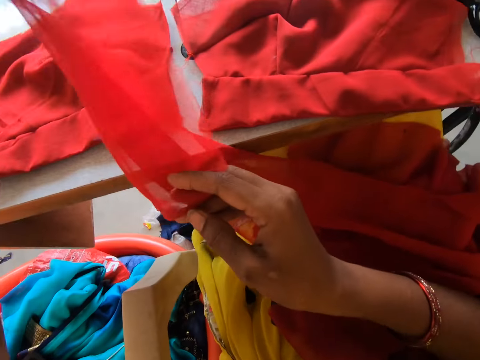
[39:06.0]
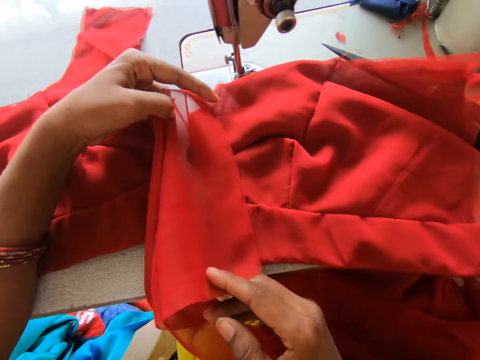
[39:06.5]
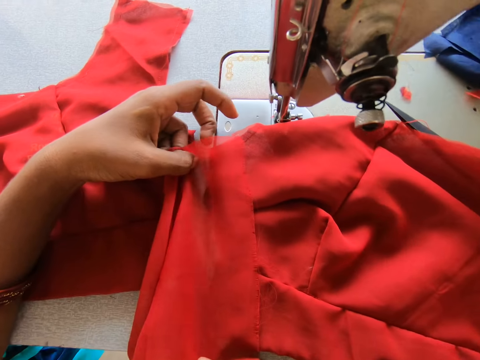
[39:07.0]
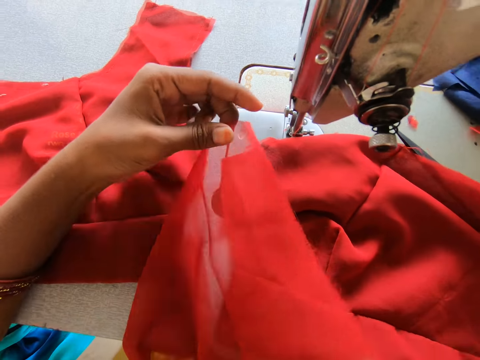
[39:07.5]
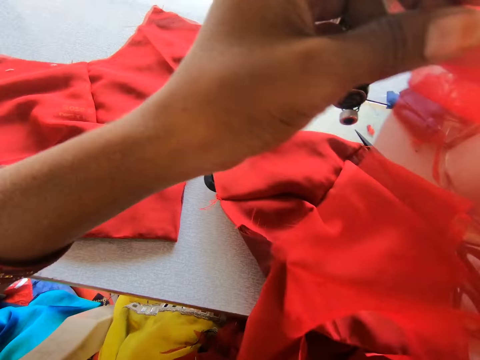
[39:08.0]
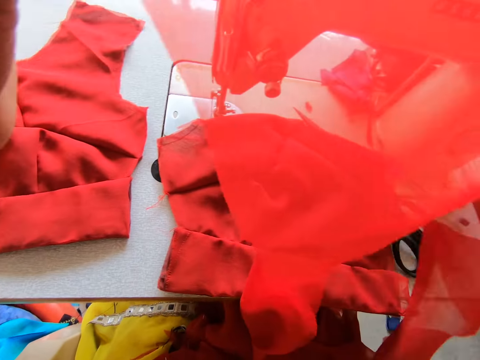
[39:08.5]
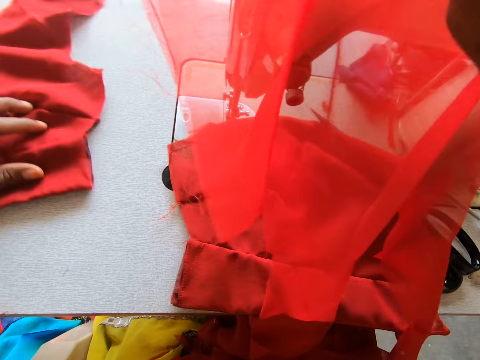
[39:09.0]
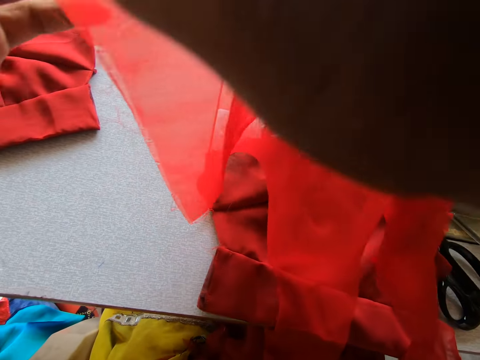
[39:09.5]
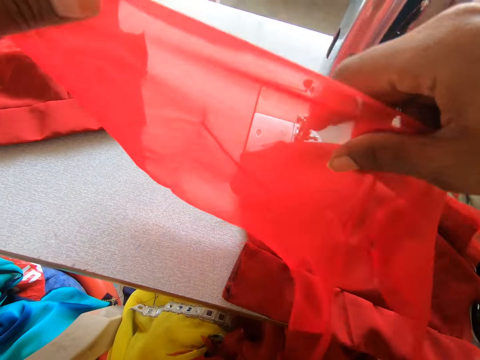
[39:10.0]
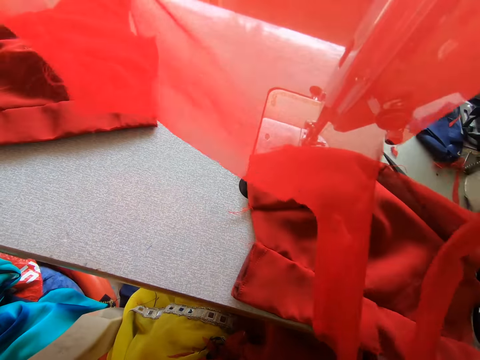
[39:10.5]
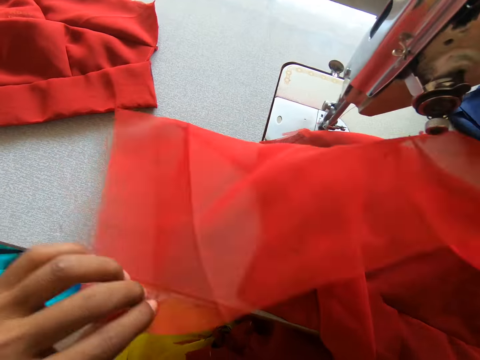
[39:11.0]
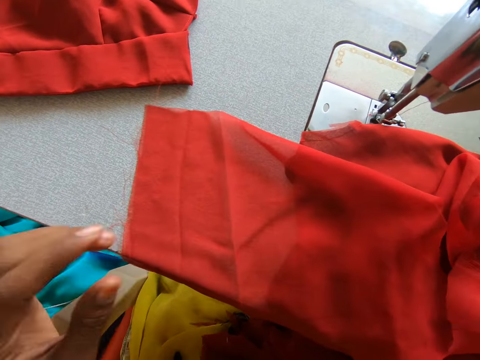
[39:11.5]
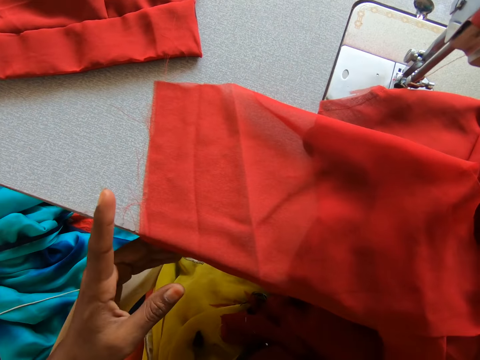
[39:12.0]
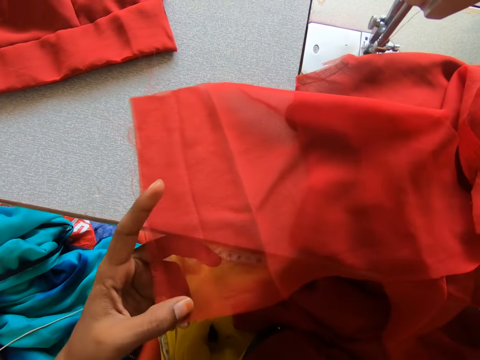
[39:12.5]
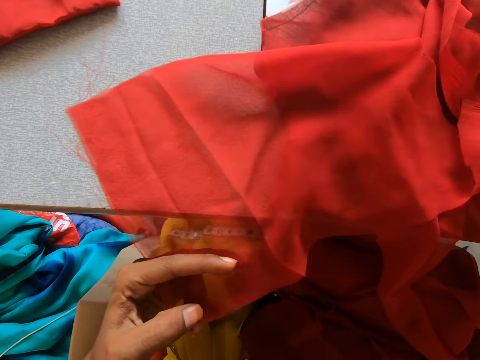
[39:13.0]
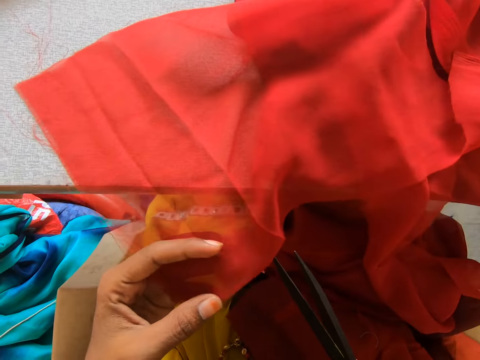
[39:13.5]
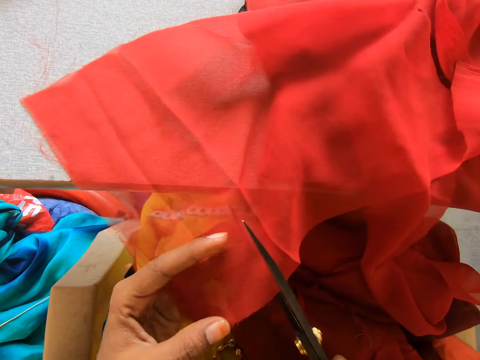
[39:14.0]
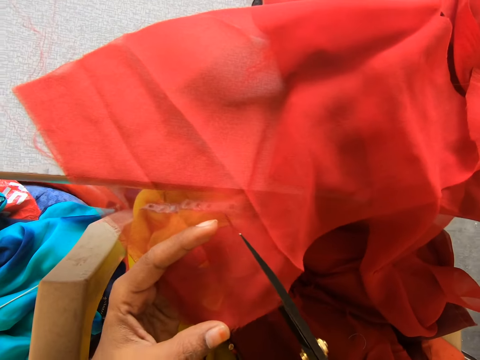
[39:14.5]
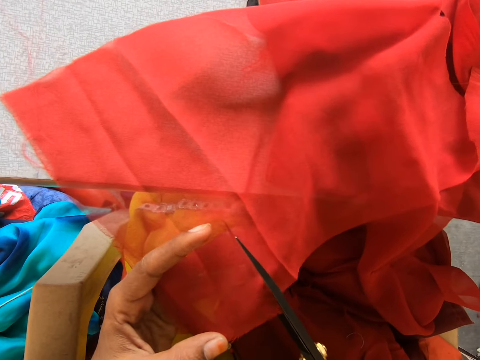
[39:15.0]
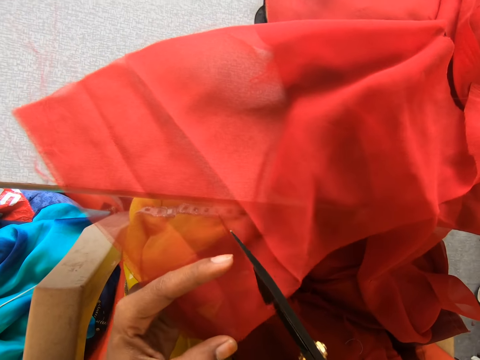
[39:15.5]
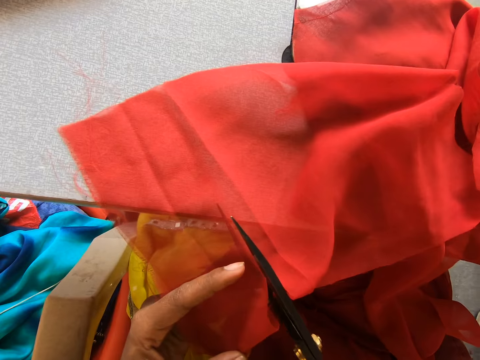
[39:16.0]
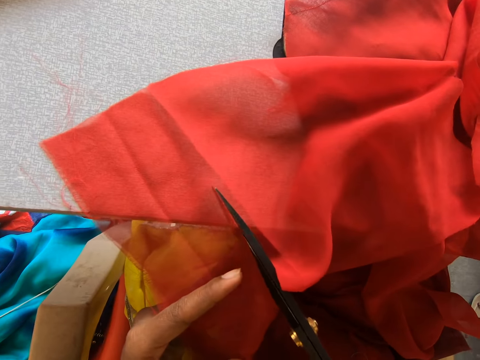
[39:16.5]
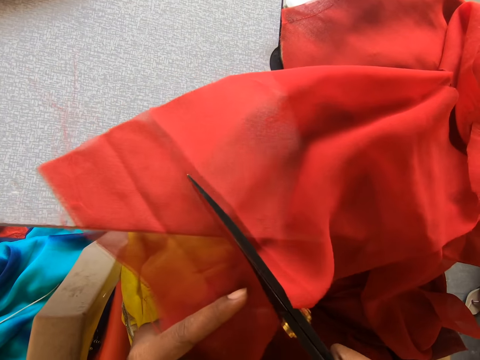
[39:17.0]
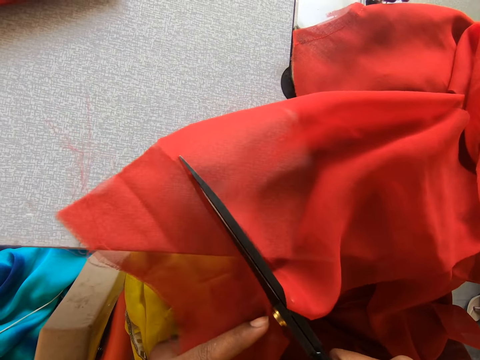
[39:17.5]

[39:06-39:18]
The camera wearer joins the cloth. They pull a piece of cloth aside. They cut the lining.

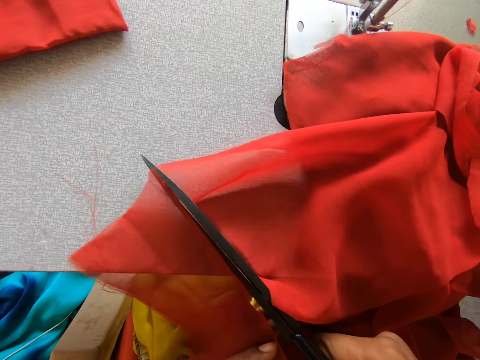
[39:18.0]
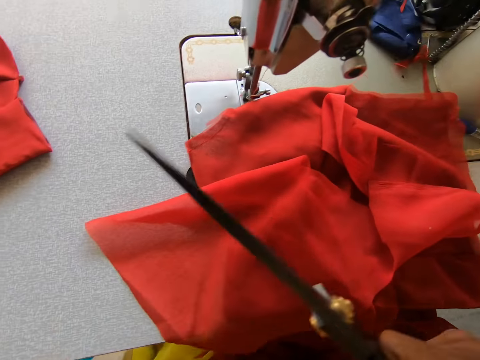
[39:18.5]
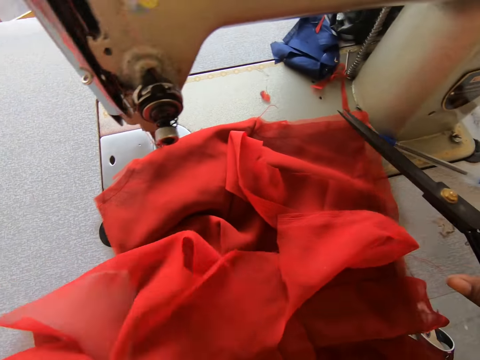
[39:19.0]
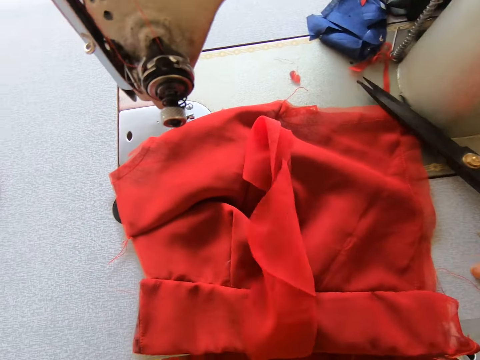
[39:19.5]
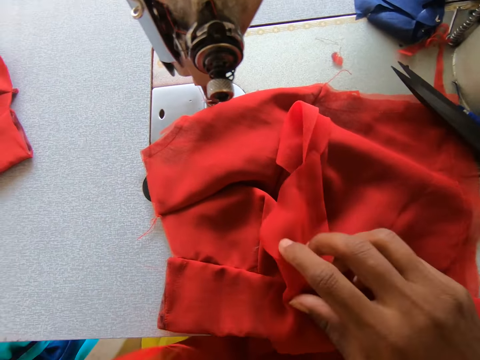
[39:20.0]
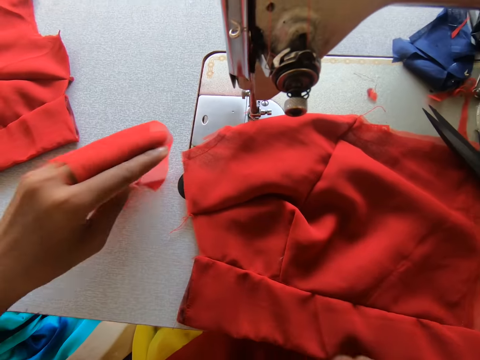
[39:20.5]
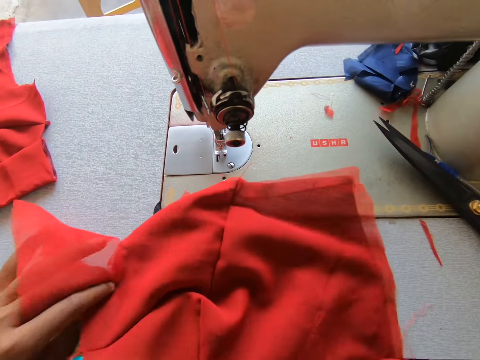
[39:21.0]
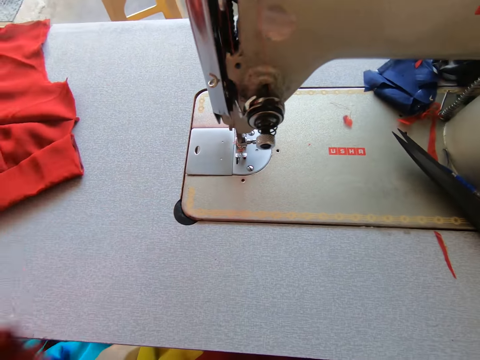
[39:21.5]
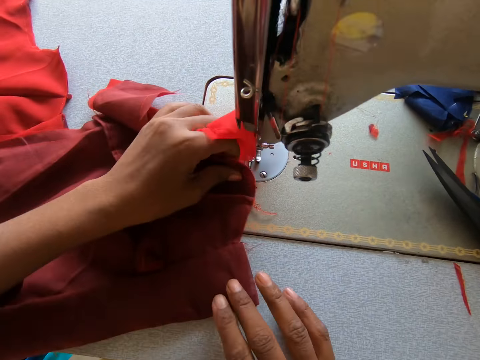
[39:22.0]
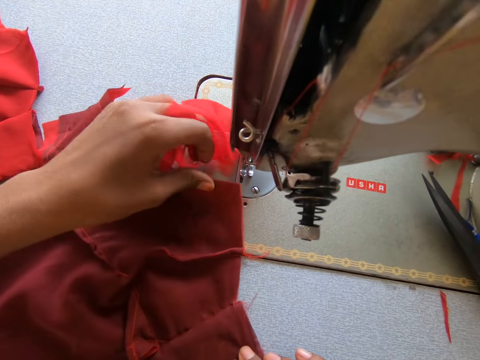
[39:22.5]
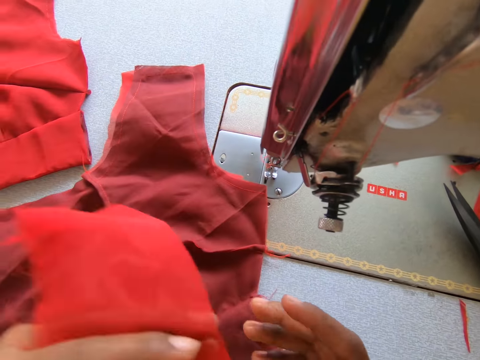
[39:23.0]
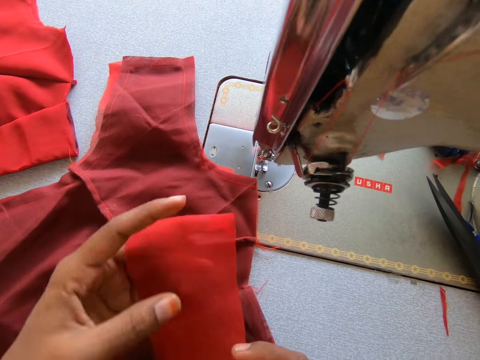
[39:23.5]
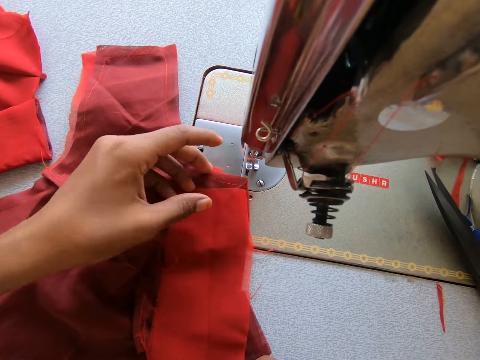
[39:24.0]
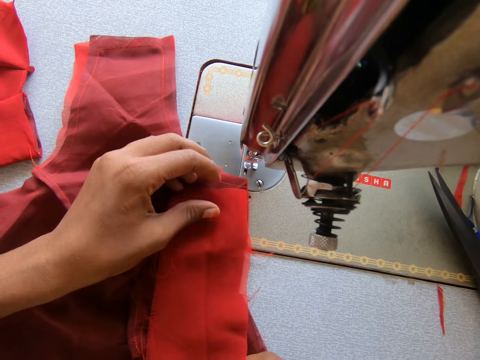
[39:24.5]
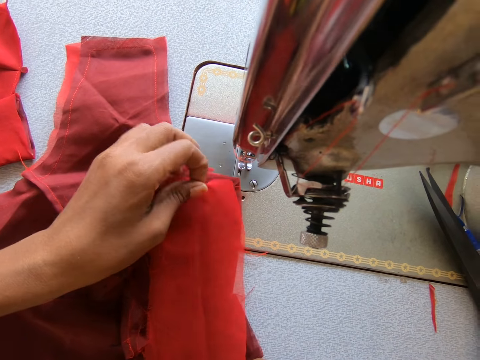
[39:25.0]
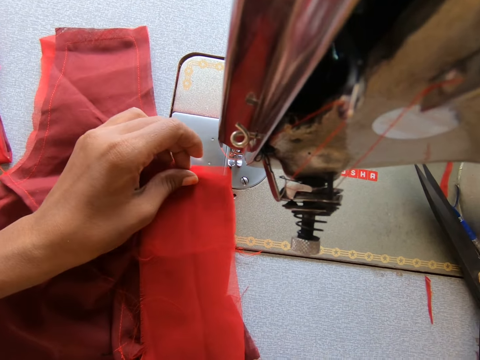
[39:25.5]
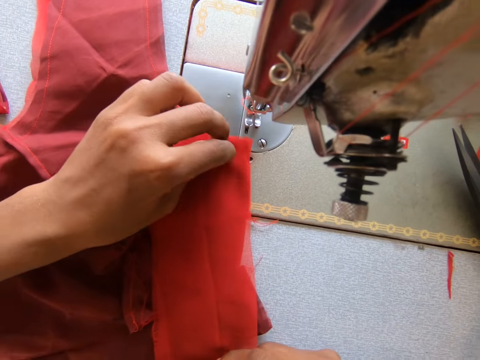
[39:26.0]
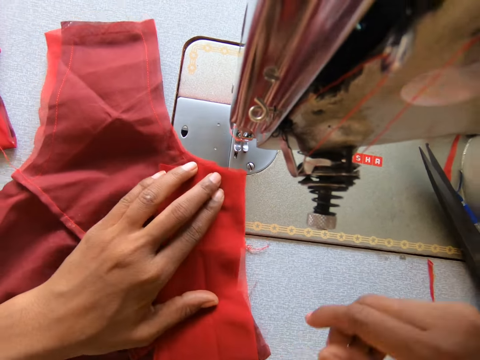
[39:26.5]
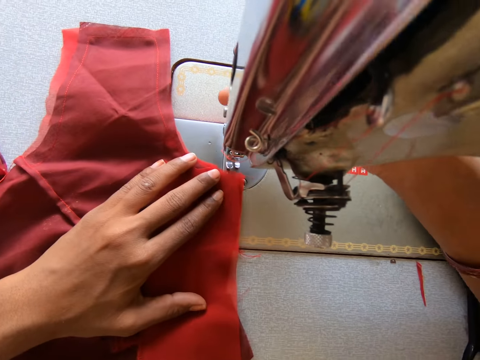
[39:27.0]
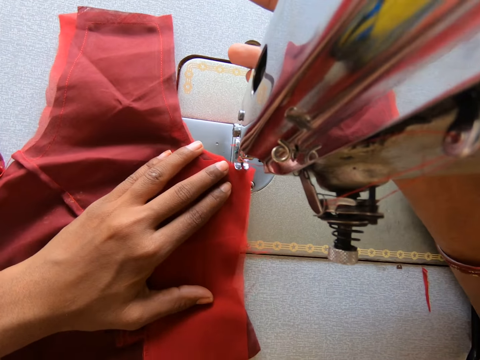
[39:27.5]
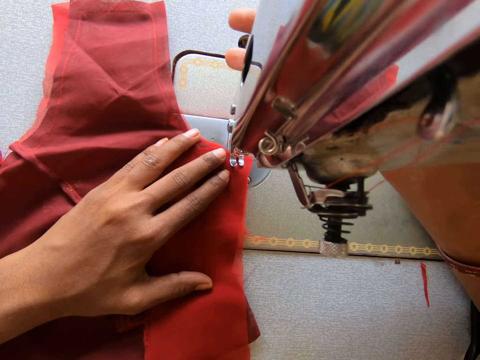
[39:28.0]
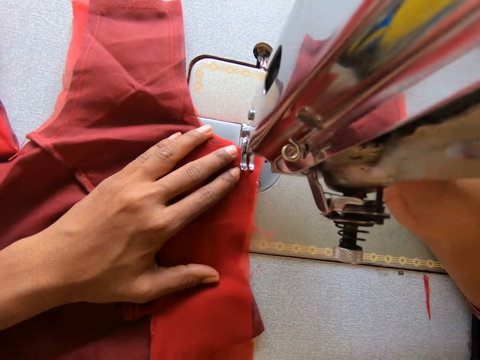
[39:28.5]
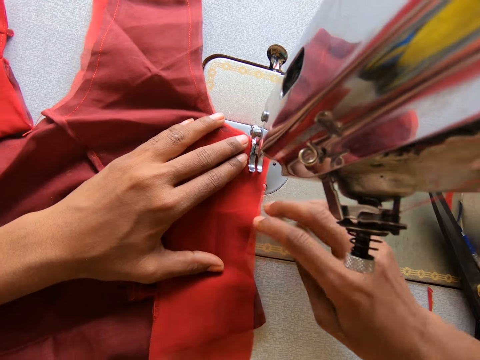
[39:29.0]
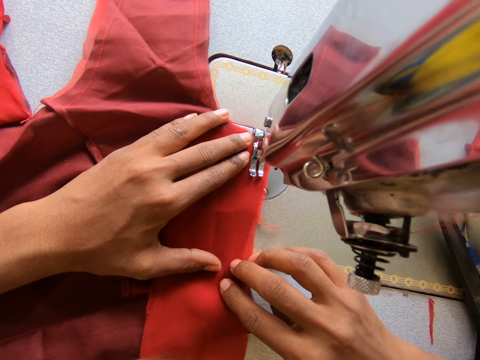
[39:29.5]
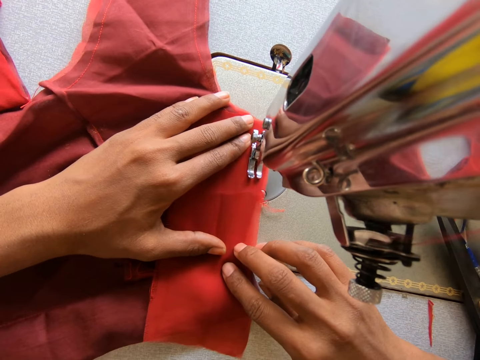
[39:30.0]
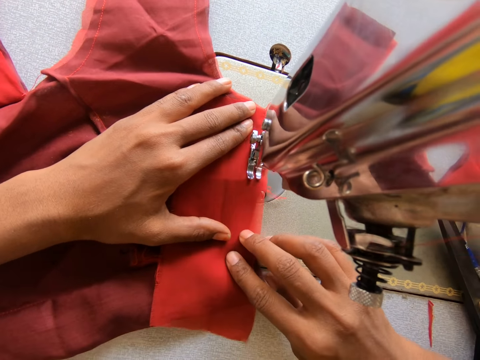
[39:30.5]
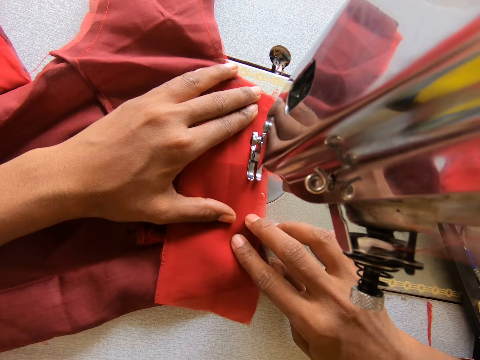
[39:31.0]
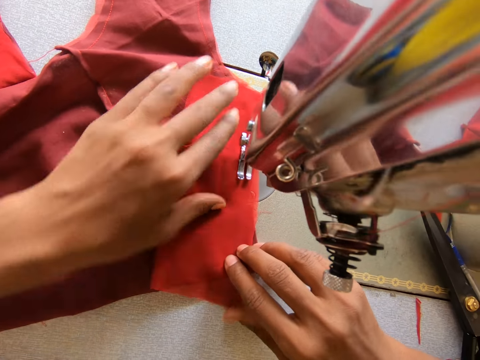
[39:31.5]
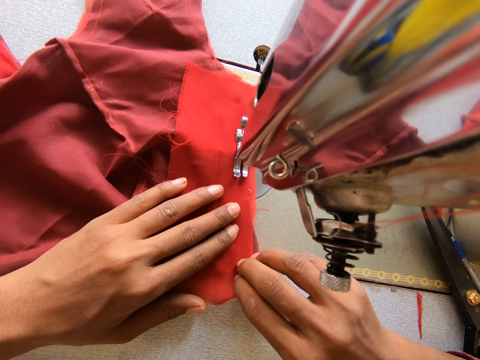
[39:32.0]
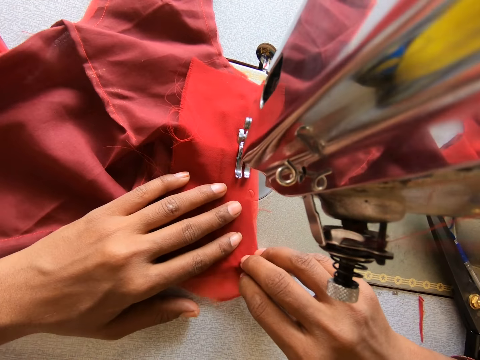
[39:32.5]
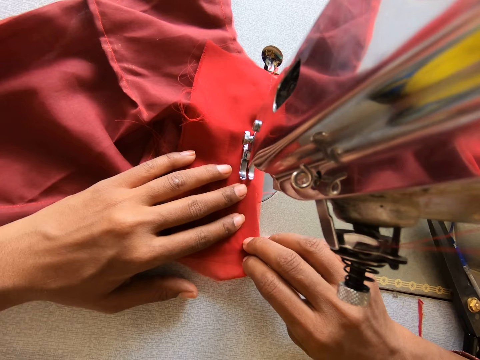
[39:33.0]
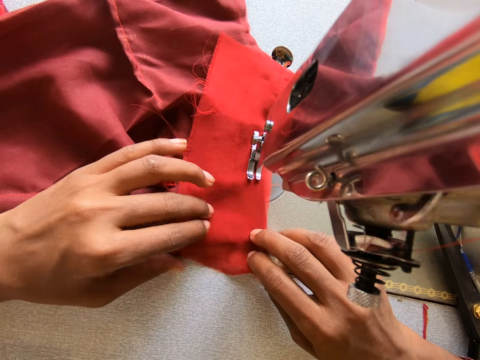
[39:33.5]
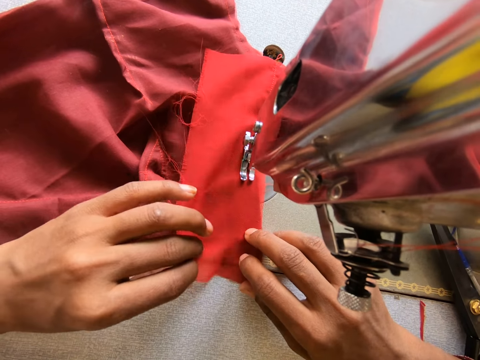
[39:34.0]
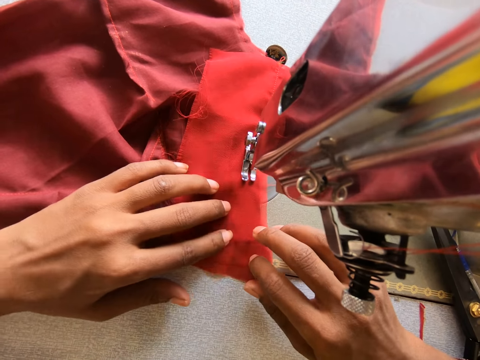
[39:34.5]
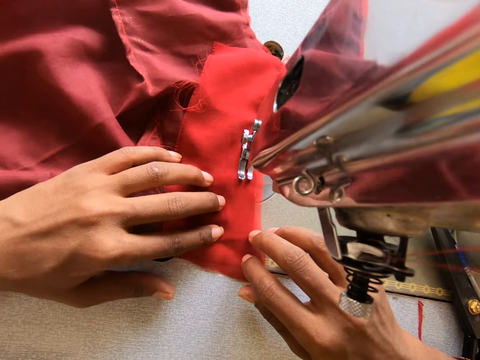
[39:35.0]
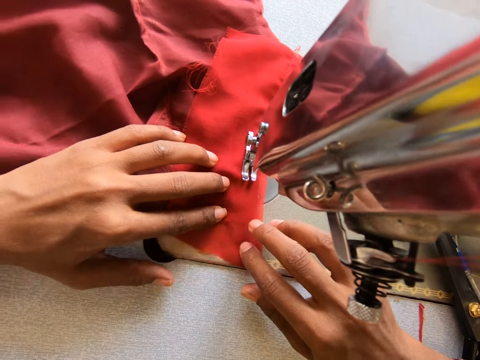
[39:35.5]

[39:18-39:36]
The camera wearer puts the scissors on the table. They turn the fabric. They join the fabric with the lining. They sew the fabric.
